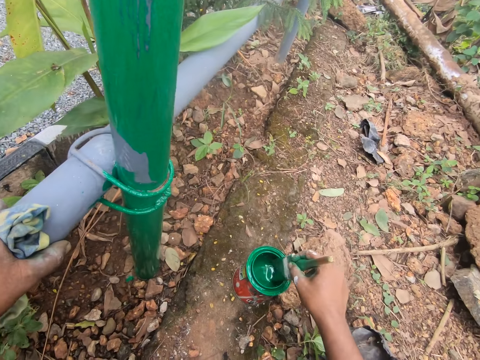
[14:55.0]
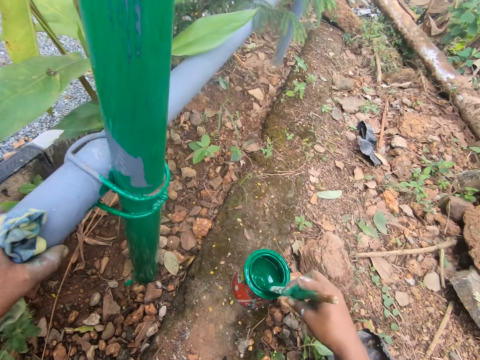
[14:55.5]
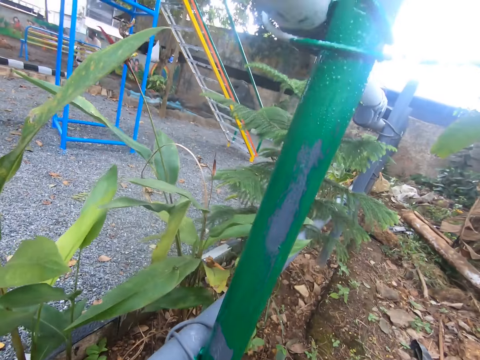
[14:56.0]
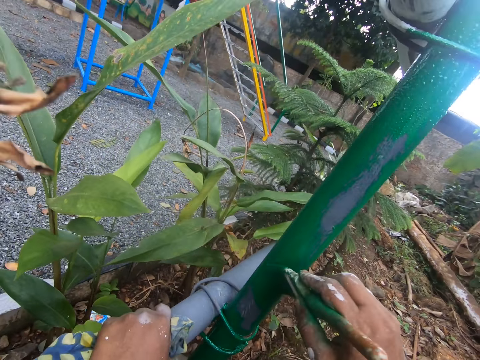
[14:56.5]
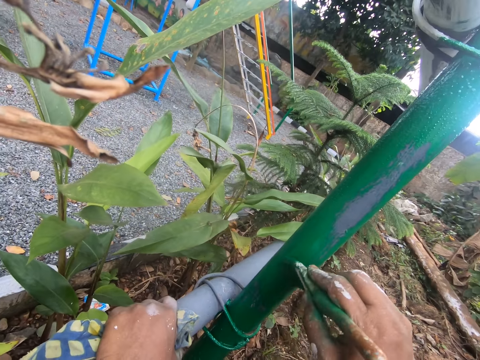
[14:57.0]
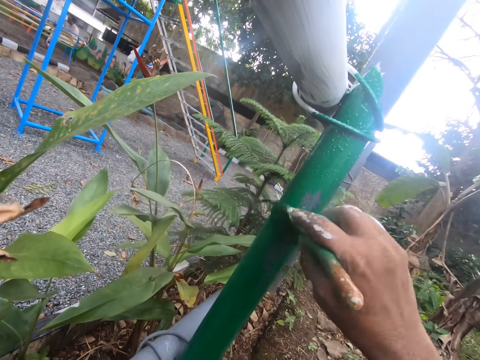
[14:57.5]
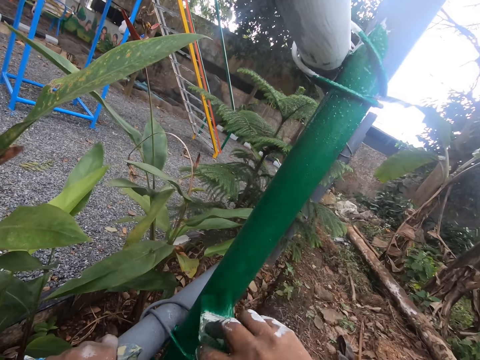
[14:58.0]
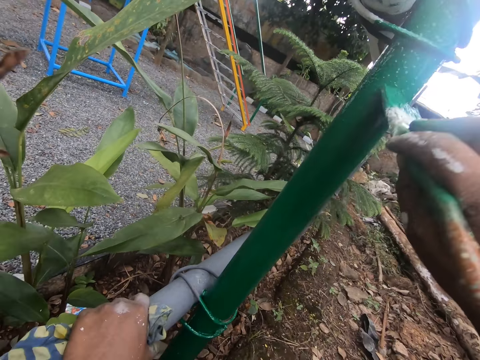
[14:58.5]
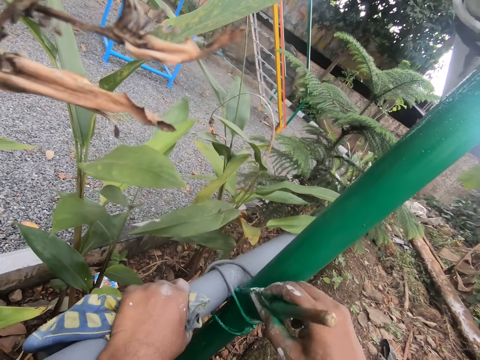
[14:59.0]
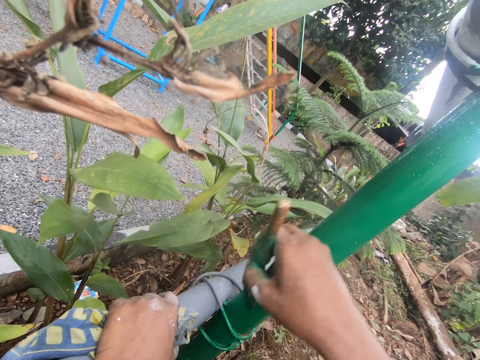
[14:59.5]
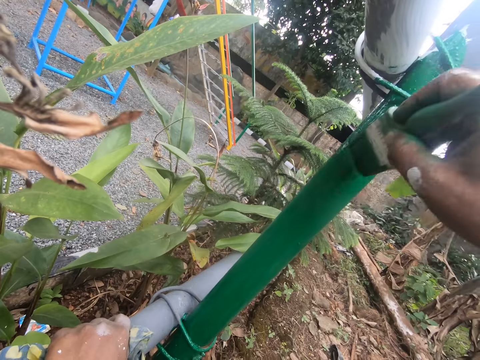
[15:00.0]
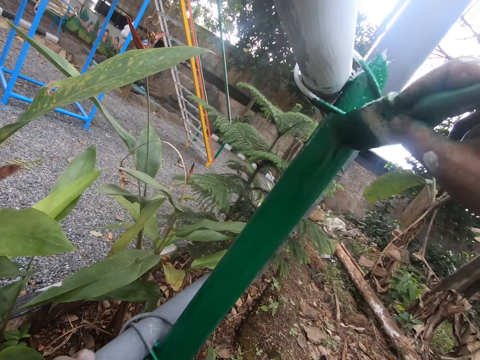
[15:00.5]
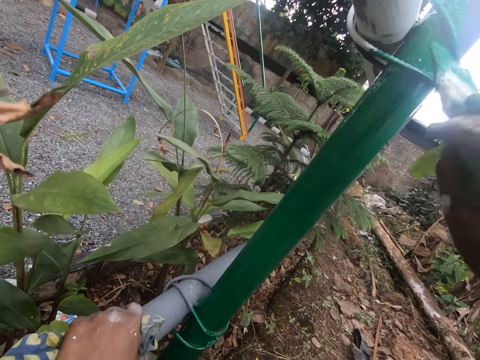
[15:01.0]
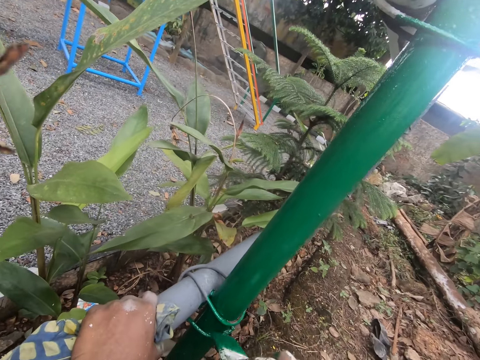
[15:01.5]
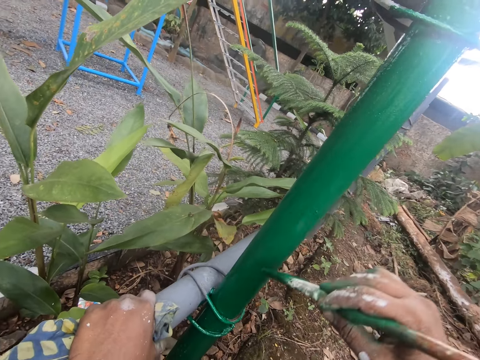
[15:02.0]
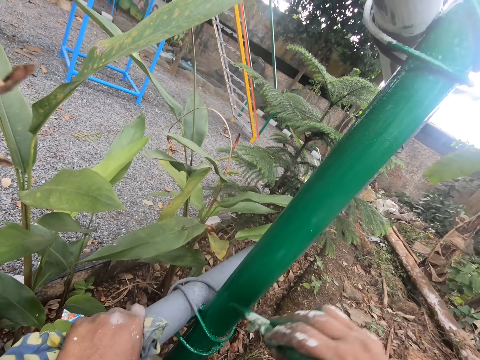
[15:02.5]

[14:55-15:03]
The camera wearer puts the paintbrush in the paint container. They paint the railing.

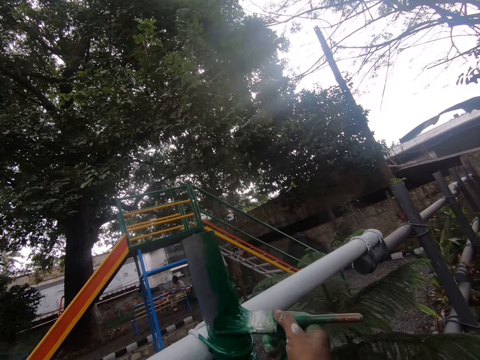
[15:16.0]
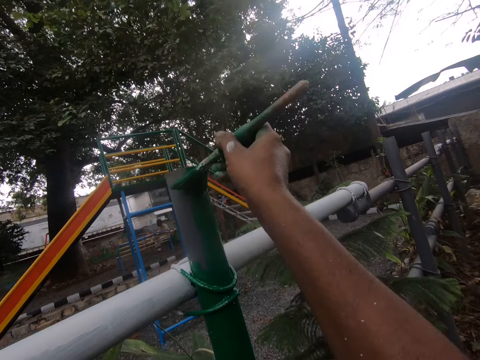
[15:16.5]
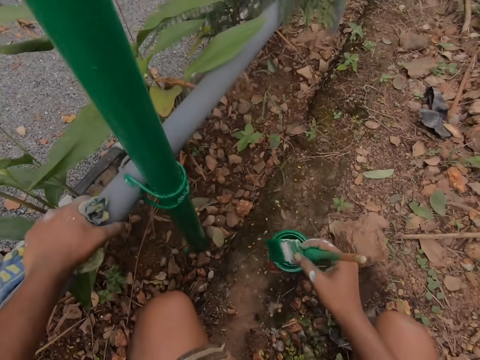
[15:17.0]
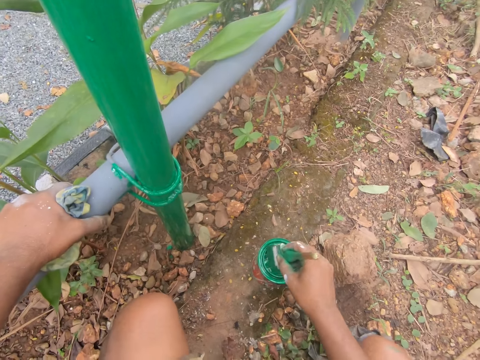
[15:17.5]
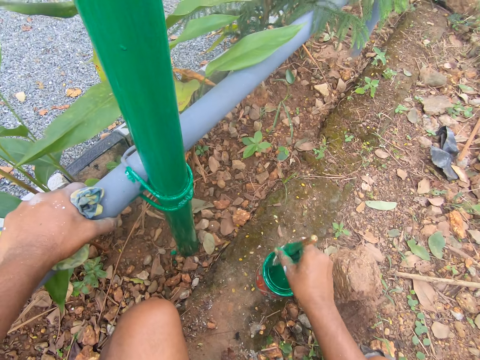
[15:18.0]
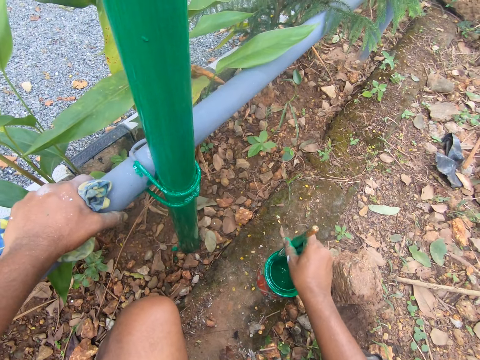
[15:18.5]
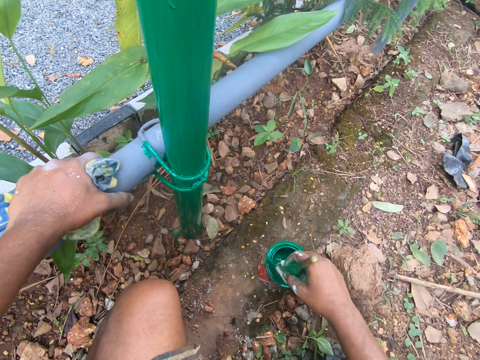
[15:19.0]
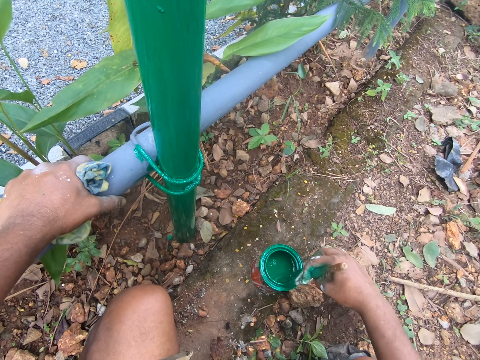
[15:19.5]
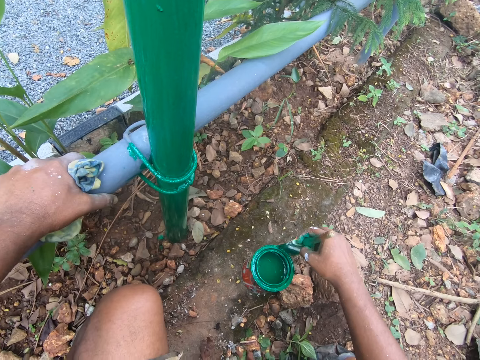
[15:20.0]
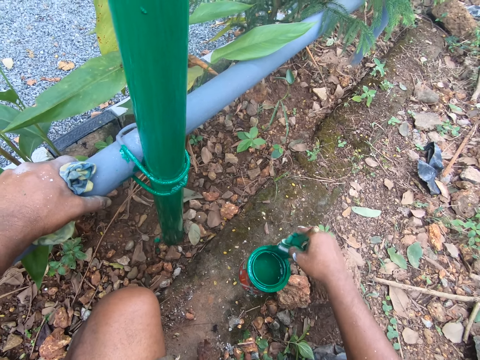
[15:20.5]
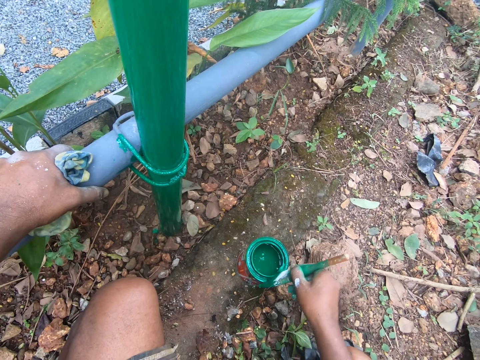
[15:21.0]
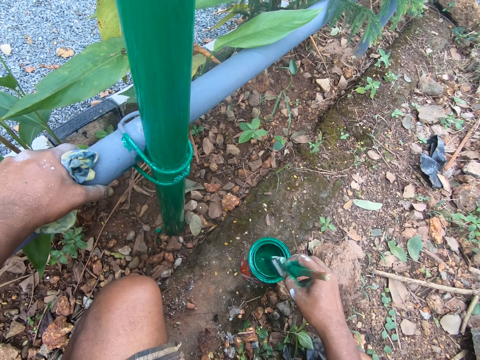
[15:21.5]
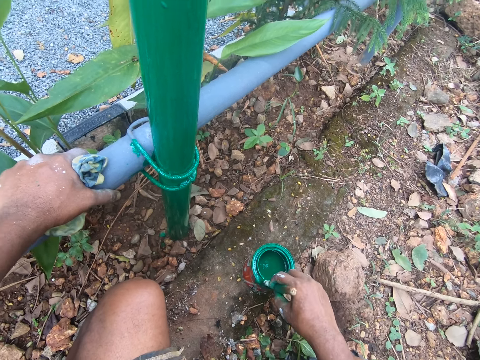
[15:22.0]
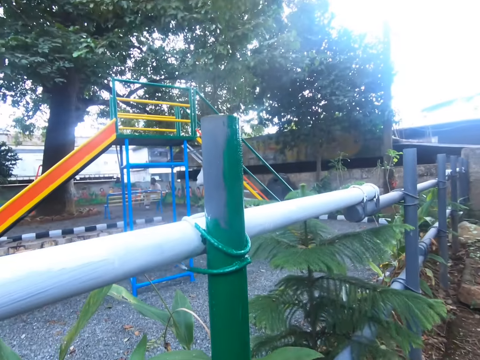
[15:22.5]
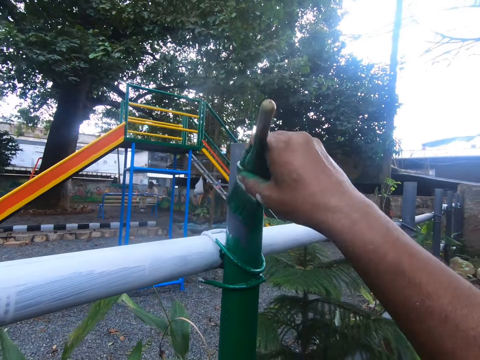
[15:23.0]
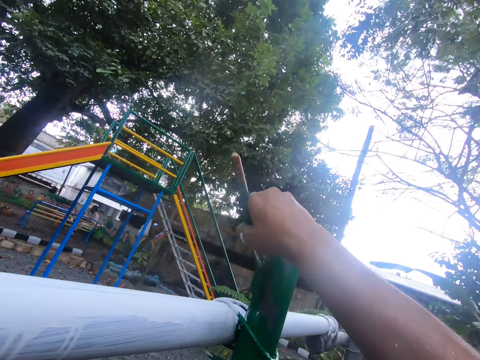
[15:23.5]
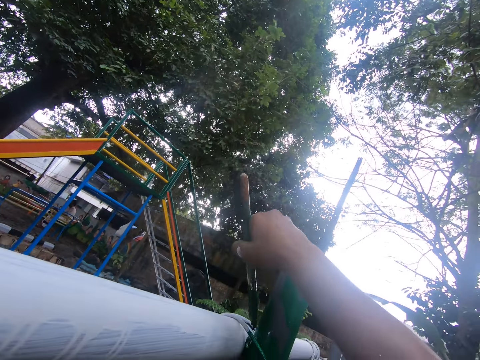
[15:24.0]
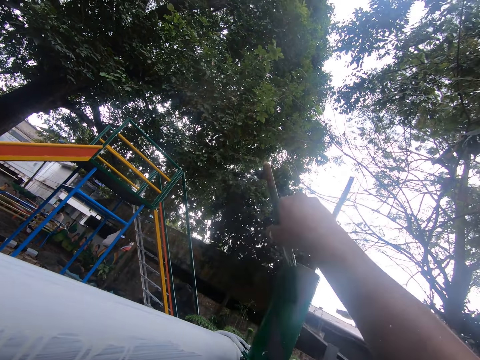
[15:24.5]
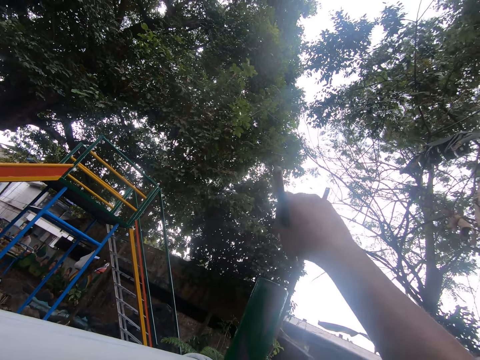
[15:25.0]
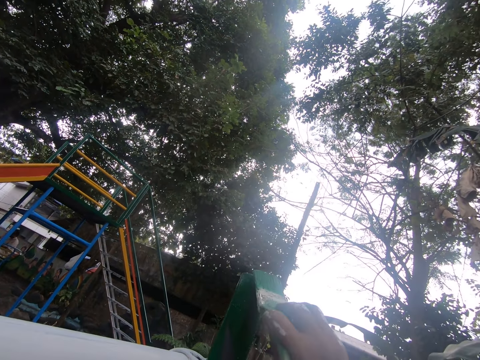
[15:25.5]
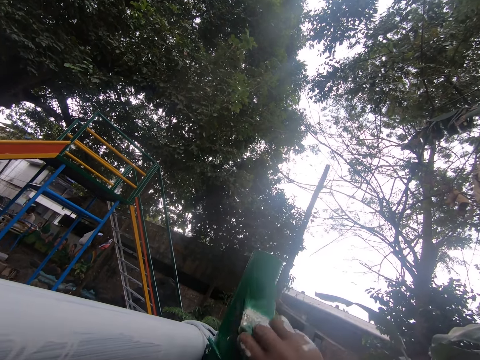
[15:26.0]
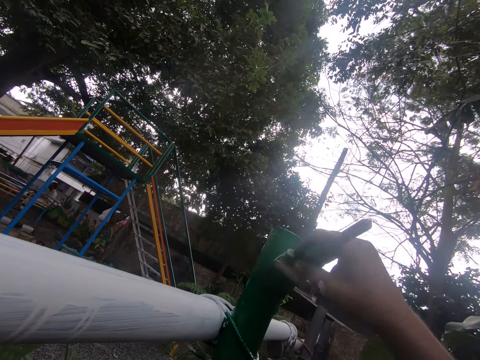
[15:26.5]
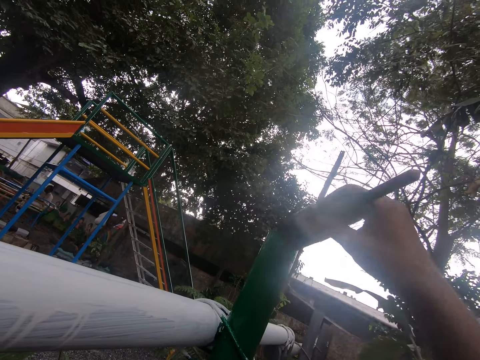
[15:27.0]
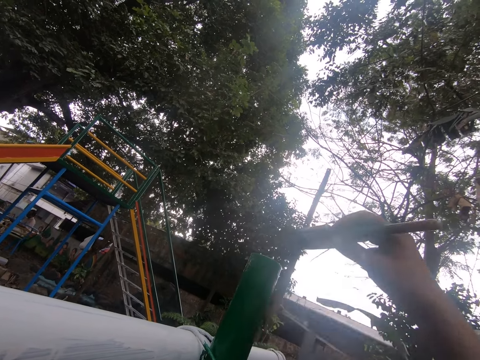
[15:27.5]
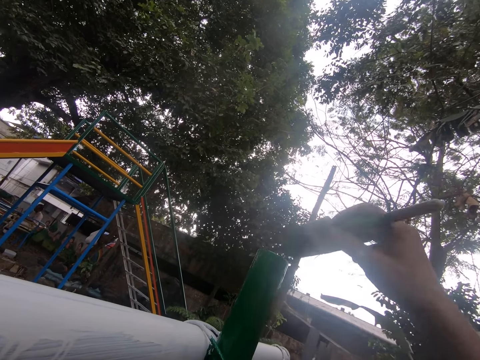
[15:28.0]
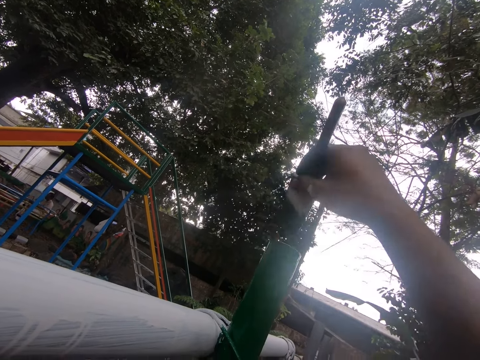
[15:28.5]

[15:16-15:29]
The camera wearer puts the paintbrush in the paint container. They look around. They paint the railing.

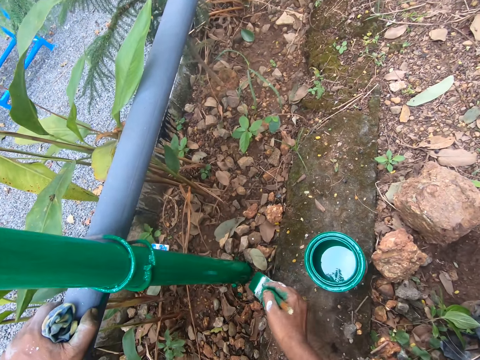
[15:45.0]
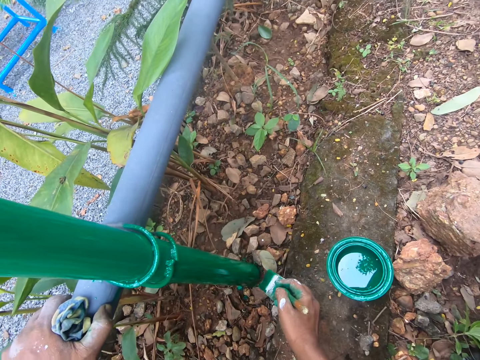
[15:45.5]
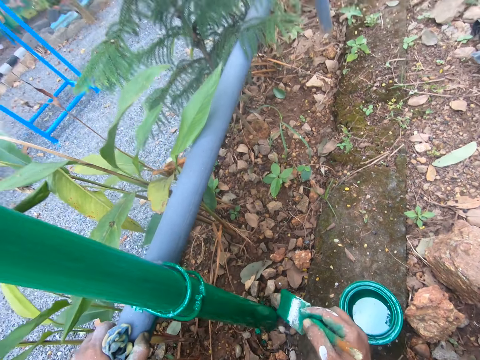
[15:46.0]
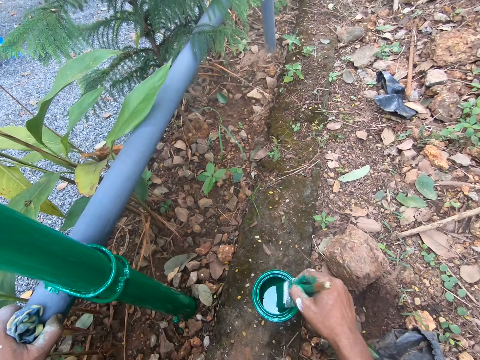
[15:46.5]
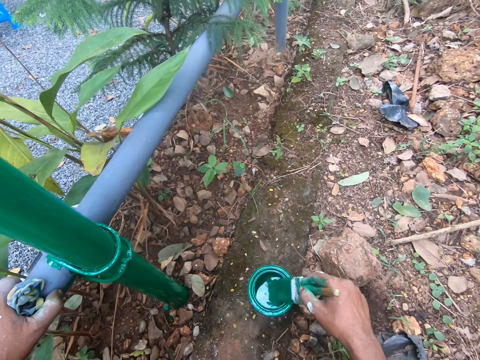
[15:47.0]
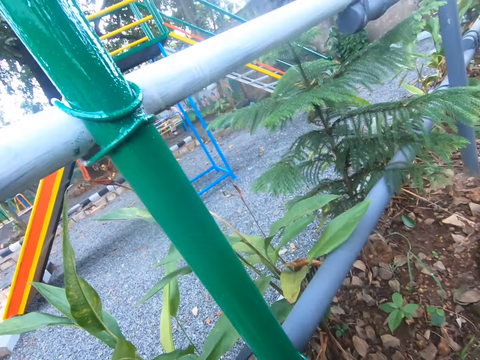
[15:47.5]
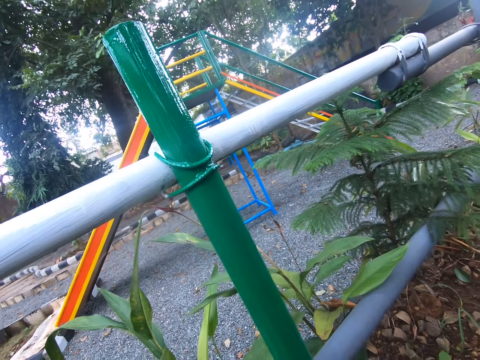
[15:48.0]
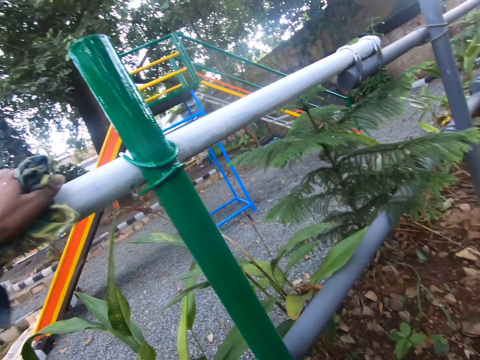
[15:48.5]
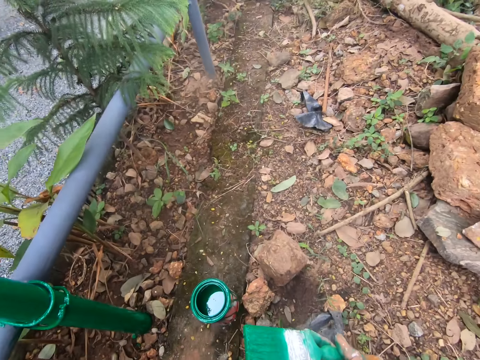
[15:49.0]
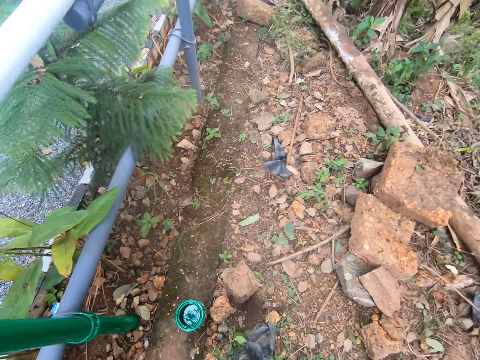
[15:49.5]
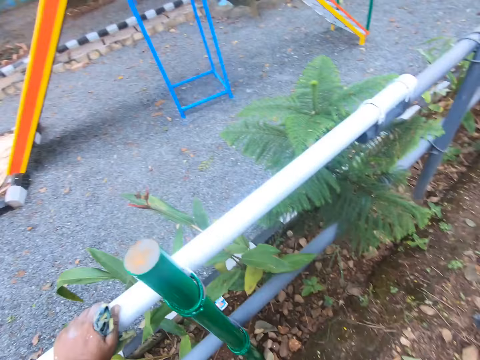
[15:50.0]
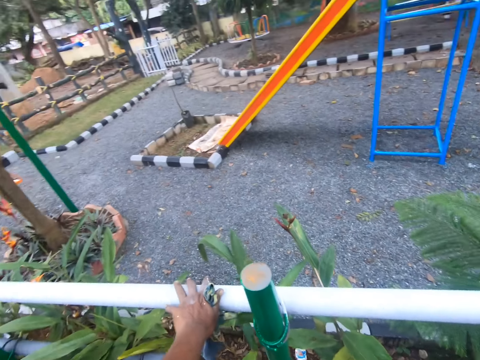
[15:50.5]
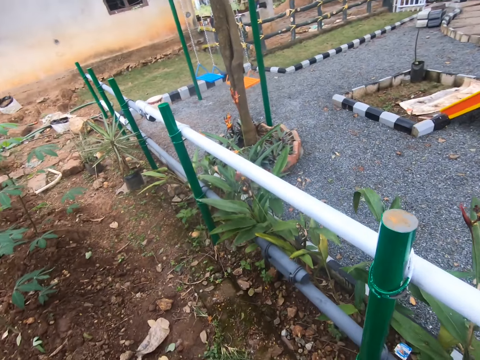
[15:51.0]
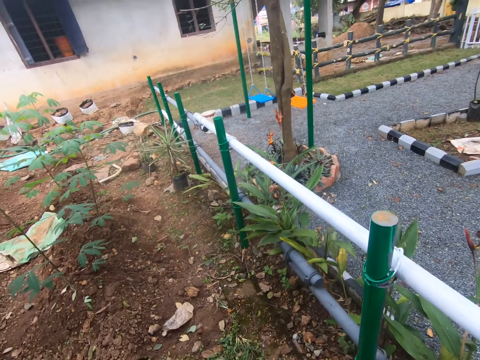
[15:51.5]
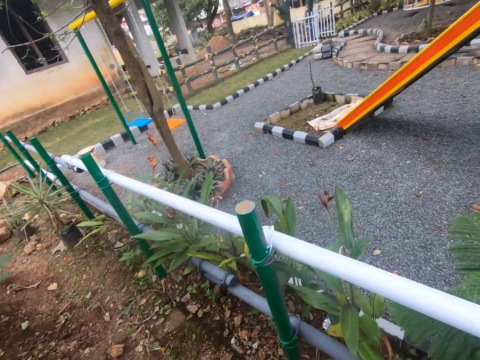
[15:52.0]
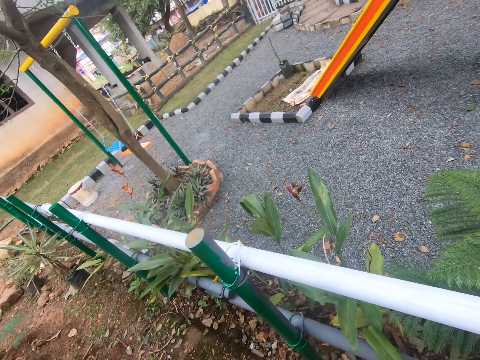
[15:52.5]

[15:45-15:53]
The camera wearer dips the paintbrush in the paint bucket. They look around.
